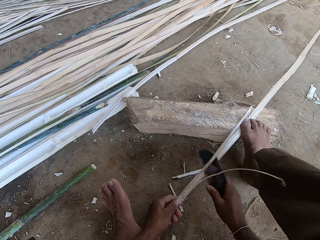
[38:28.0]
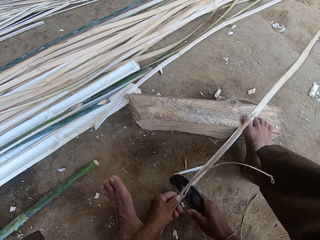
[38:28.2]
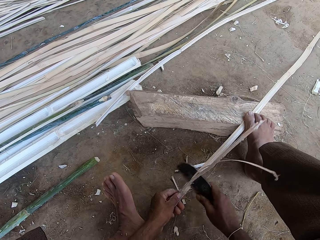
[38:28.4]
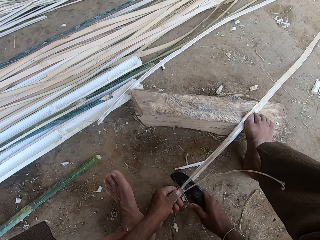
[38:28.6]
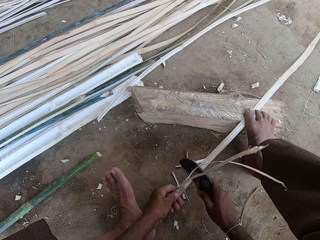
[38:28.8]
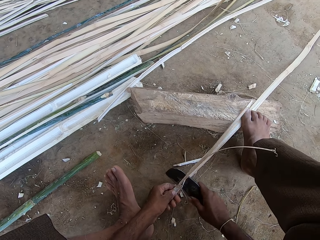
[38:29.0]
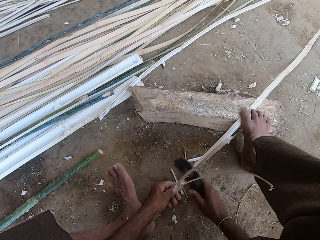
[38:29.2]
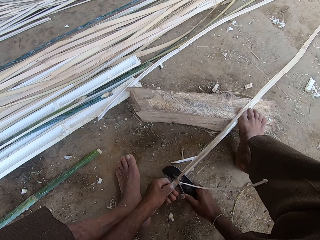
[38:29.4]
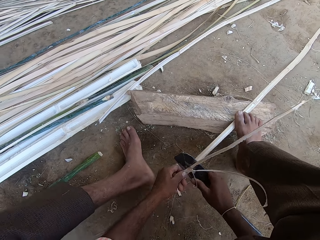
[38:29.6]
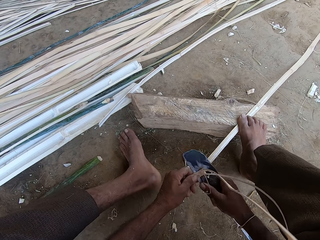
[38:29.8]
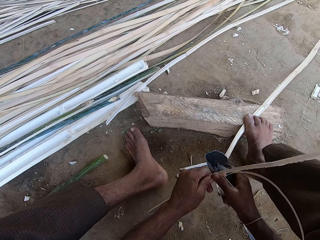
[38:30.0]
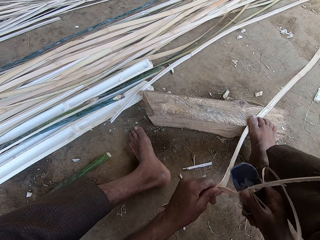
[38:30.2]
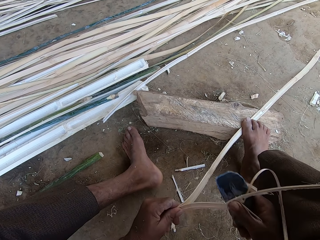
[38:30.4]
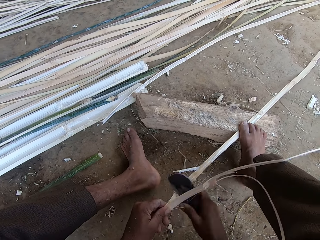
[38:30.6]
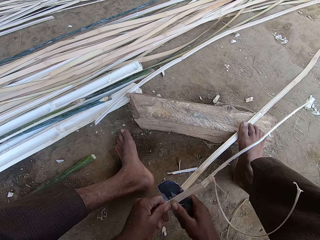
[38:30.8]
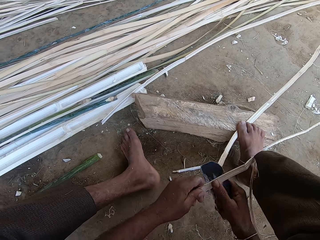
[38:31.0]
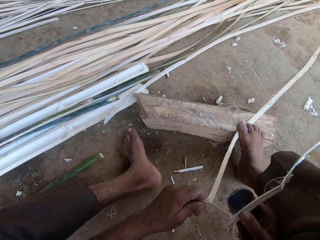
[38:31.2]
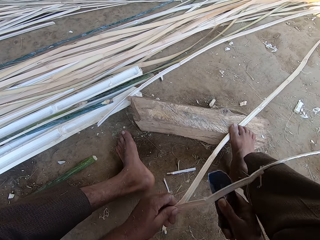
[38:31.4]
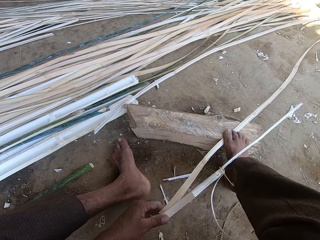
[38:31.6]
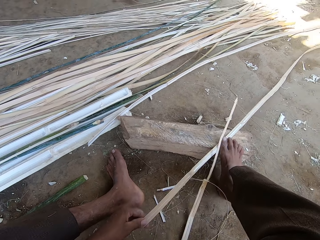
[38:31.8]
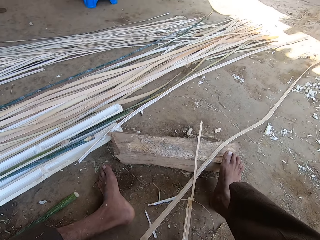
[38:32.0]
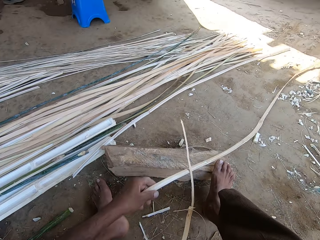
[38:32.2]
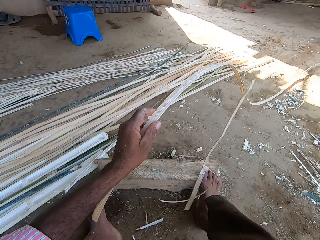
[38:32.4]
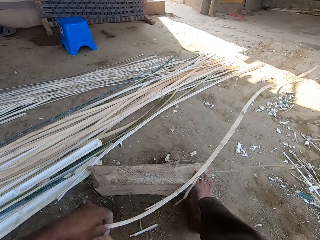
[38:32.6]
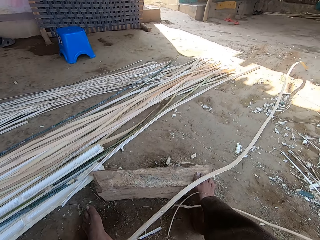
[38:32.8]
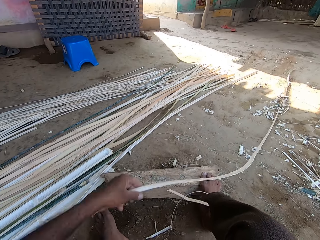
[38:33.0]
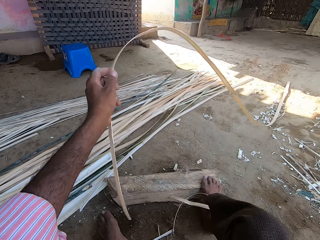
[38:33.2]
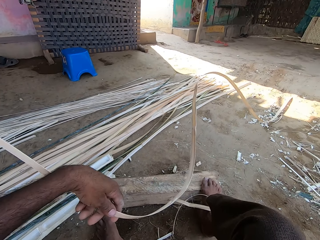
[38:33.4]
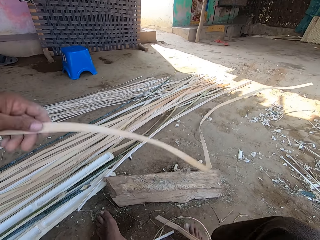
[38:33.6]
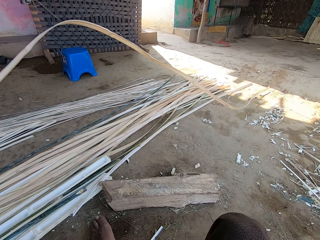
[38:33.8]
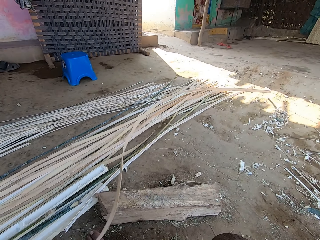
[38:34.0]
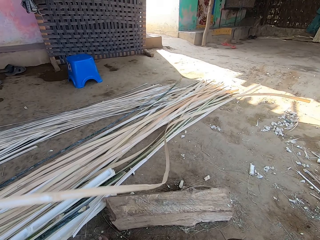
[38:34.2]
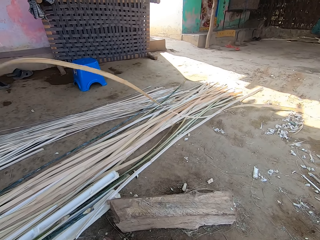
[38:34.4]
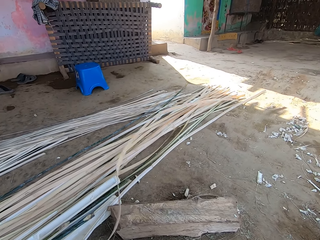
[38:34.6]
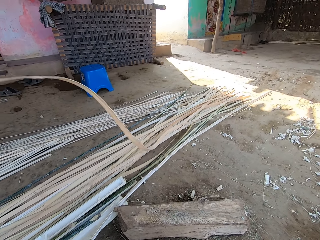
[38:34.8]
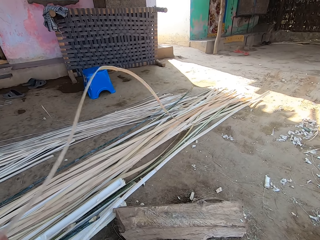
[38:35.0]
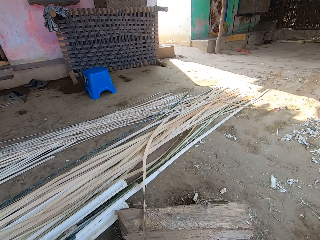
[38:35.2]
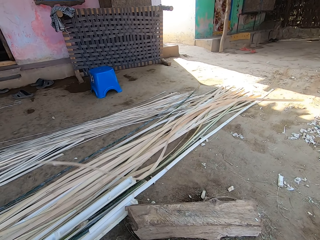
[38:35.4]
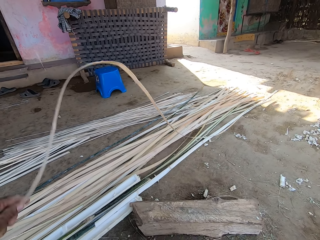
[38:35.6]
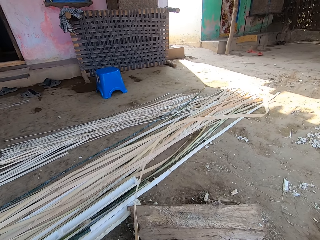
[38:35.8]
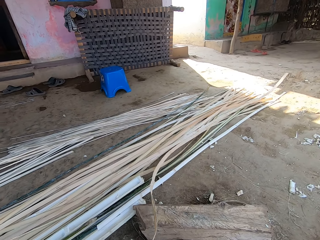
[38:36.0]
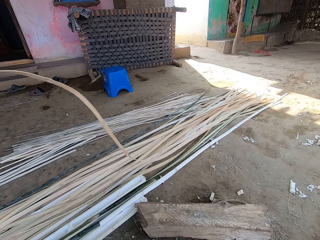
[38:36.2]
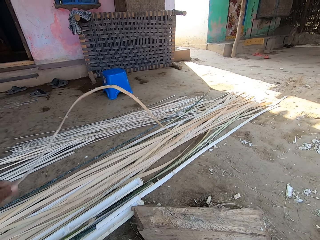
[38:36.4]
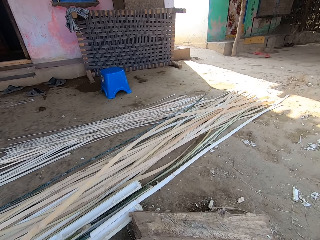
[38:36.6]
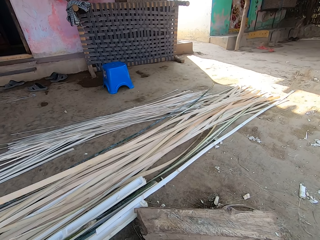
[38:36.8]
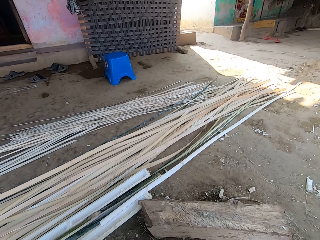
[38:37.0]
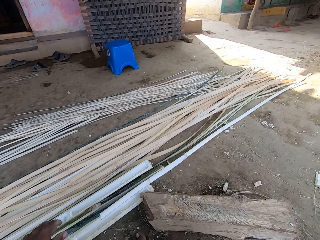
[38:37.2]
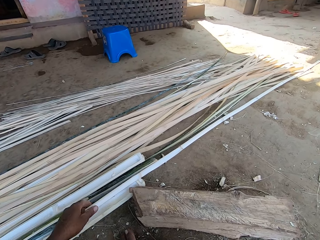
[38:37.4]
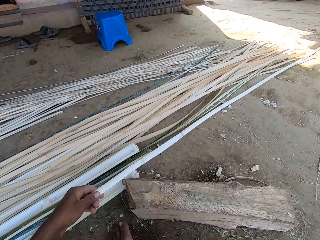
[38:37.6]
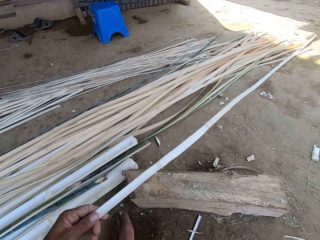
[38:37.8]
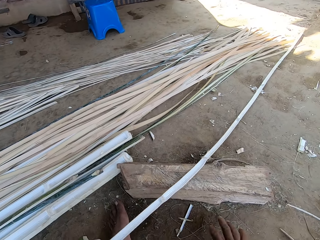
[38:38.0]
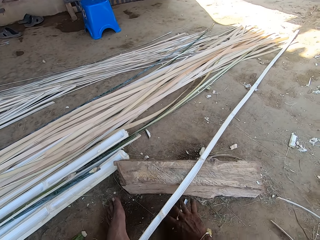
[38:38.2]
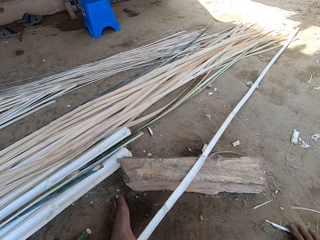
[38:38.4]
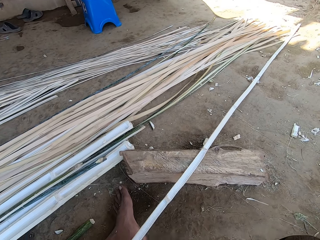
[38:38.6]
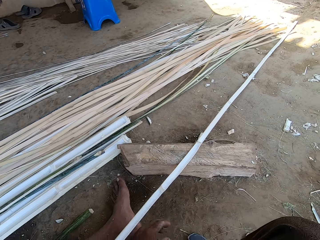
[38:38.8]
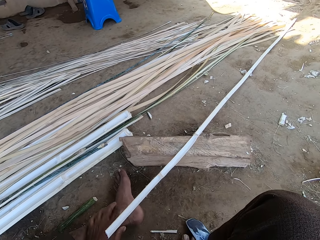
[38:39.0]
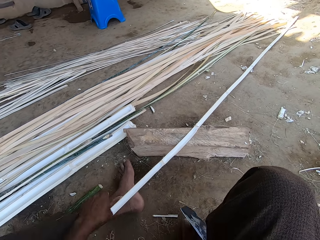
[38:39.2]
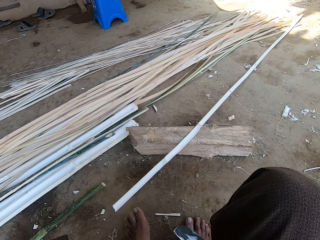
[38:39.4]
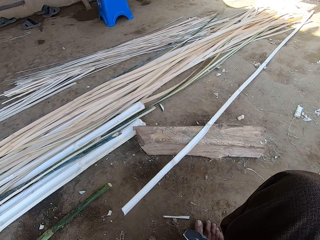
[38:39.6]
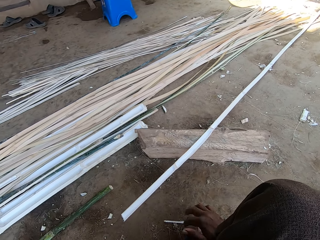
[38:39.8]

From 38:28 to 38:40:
The camera wearer separates a stick into two with a knife. They straighten the stick. They throw a palm branch away. They drop the stick down. They pick up a stick.

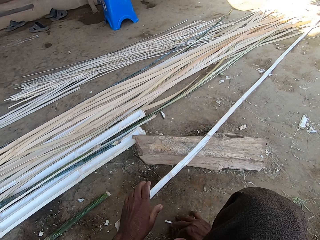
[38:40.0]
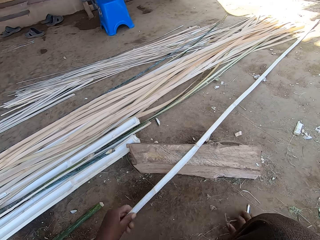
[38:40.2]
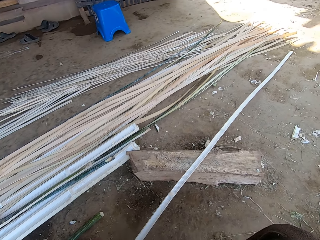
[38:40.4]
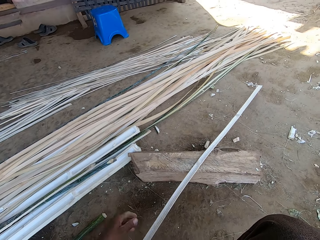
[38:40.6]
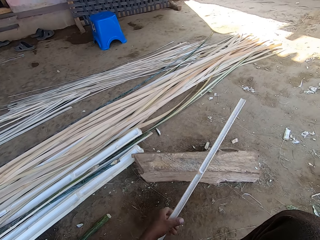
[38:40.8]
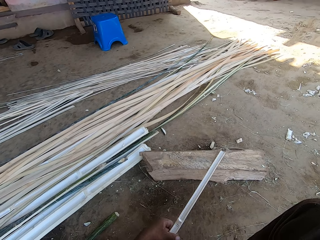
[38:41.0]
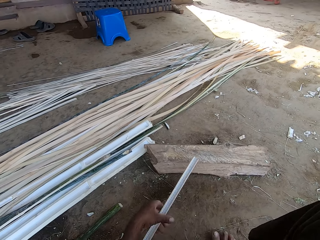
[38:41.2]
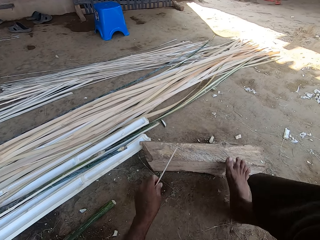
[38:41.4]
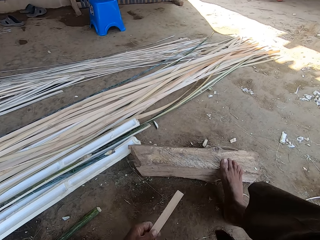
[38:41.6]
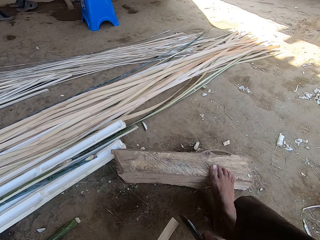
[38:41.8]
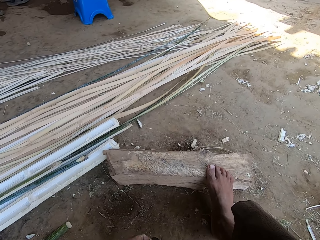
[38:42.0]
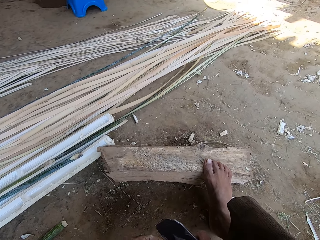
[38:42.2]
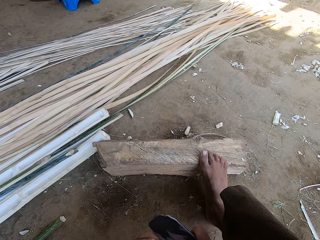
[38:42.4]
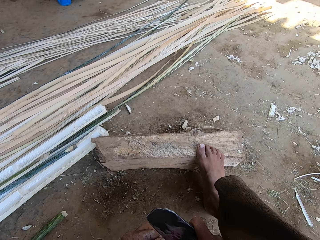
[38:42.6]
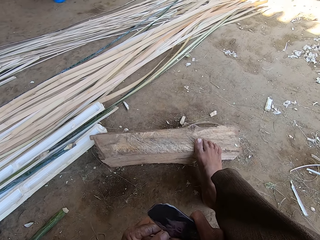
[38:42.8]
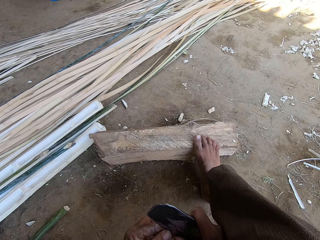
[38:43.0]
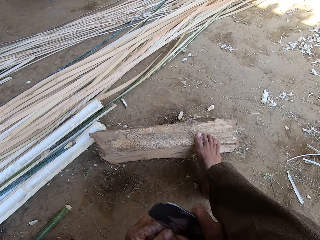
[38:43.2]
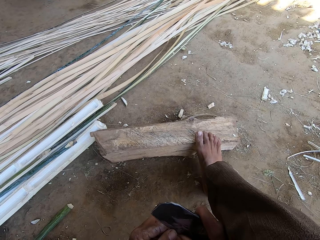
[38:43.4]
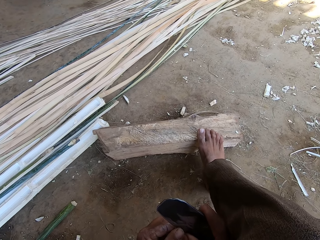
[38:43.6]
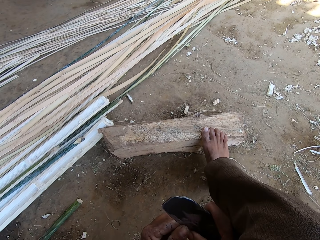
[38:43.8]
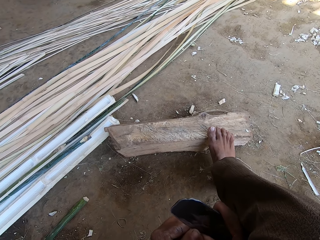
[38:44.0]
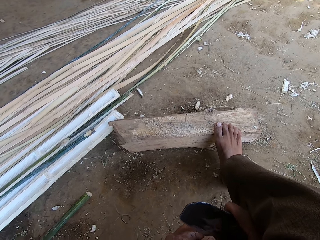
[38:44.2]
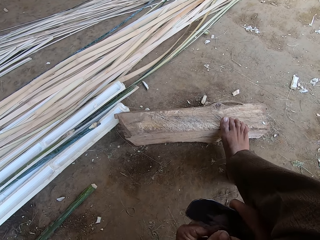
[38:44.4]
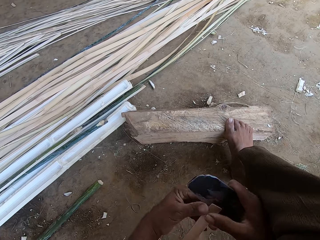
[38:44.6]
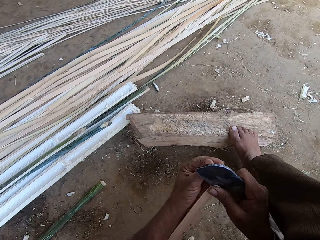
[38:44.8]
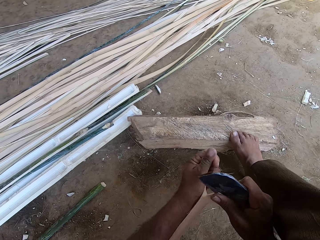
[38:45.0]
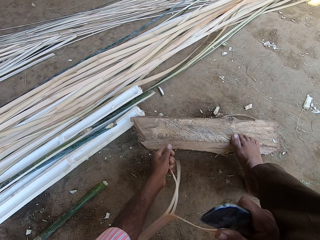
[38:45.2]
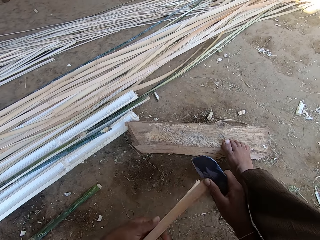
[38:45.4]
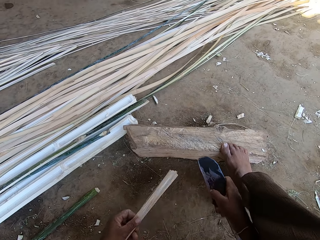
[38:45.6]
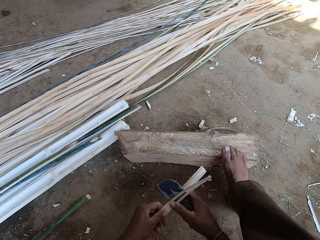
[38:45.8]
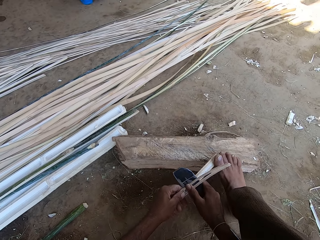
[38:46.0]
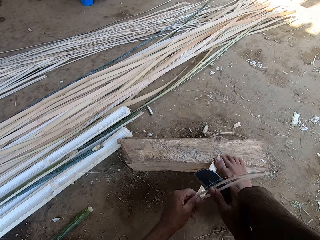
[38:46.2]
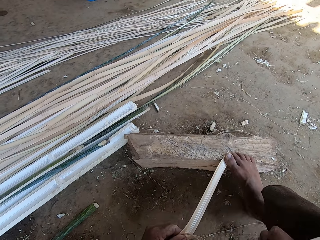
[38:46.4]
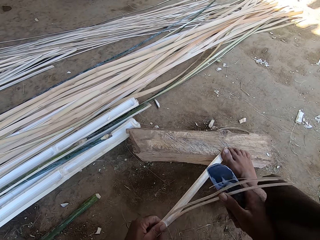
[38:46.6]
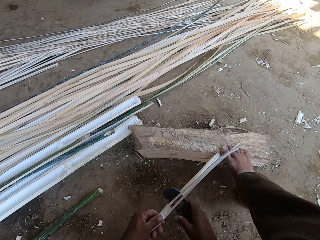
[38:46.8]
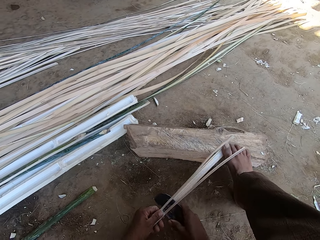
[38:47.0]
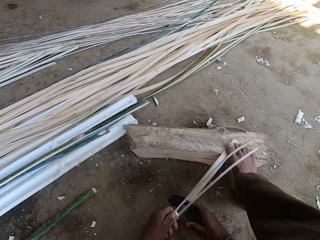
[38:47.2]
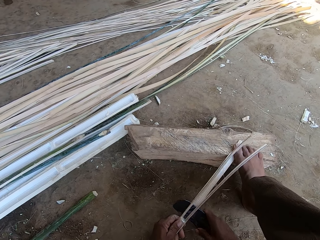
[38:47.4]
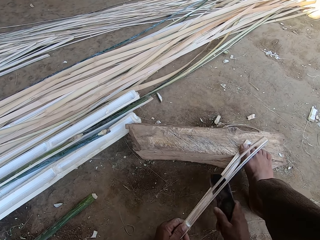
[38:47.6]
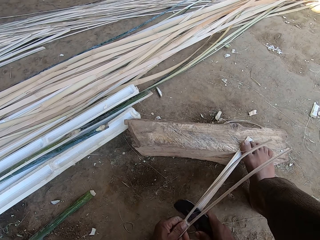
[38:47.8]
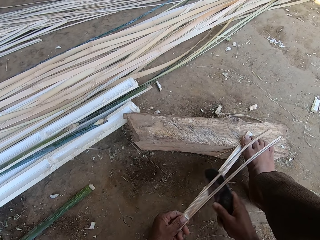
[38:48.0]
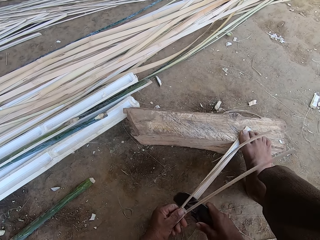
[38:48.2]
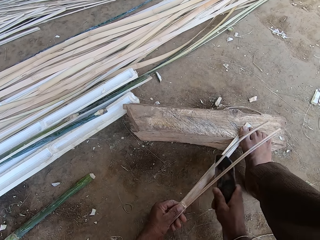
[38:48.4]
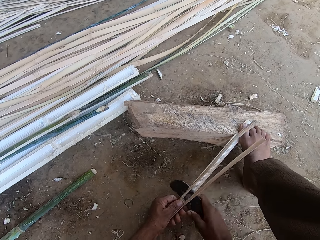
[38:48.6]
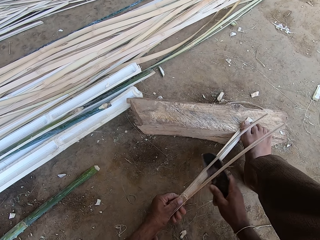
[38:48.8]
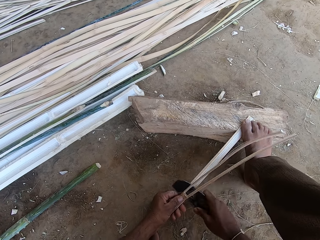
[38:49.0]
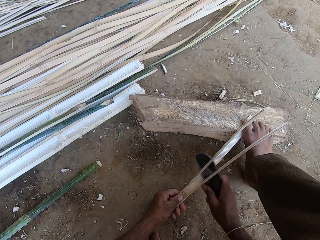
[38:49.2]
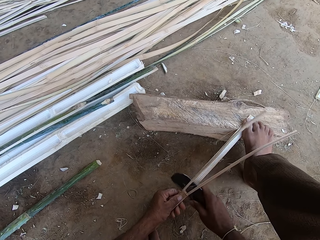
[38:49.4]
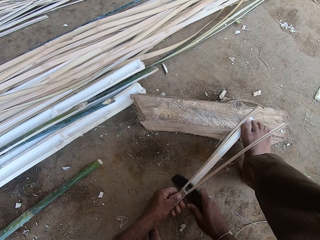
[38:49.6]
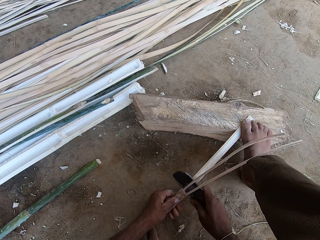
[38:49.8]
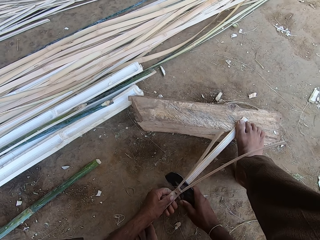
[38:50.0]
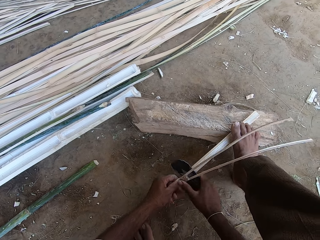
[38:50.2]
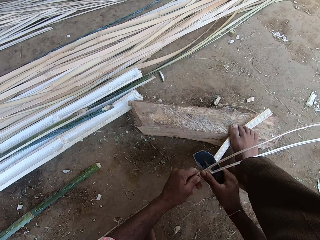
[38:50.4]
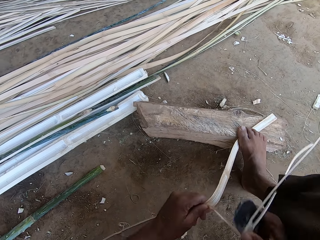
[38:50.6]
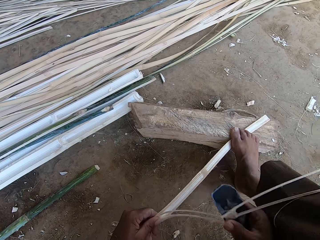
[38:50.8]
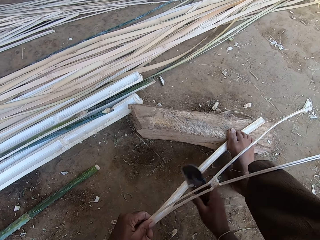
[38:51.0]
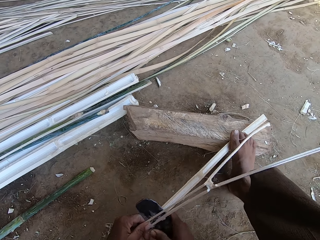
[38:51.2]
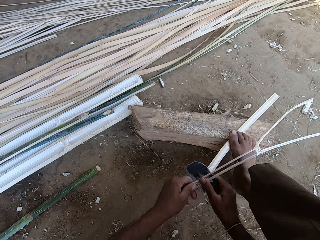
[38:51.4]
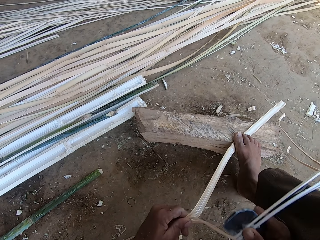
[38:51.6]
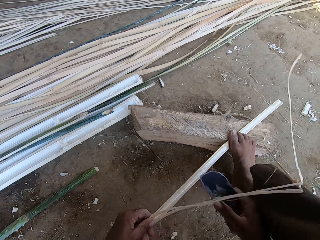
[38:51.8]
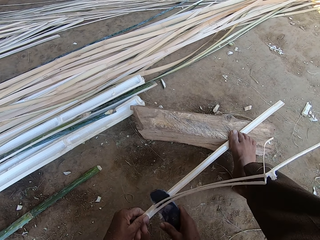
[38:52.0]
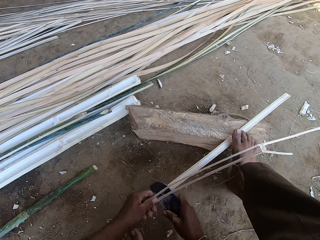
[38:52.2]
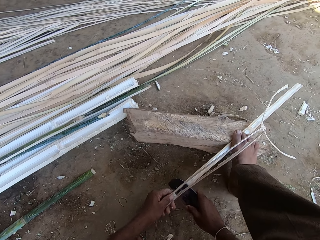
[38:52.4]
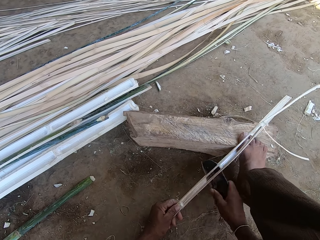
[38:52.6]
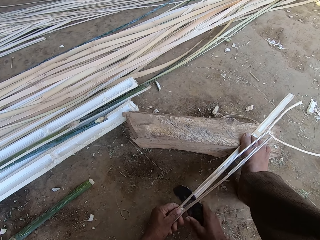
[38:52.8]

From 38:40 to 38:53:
The camera wearer pulls a stick close to him. They separate the stick into two with a knife.
